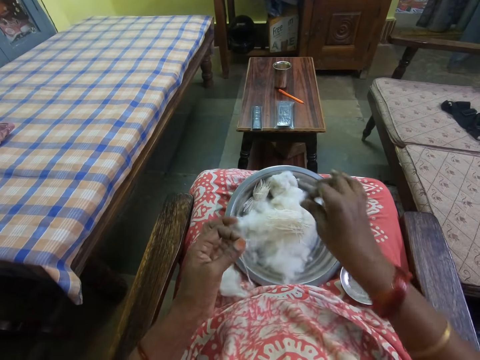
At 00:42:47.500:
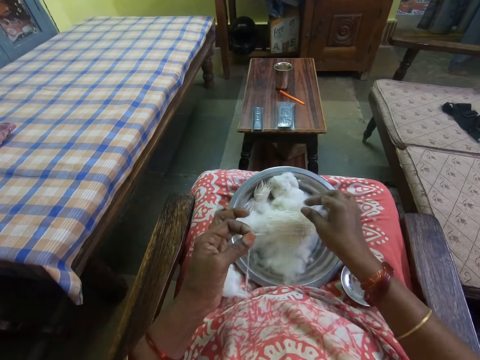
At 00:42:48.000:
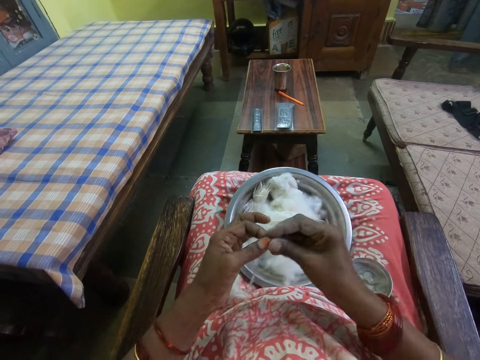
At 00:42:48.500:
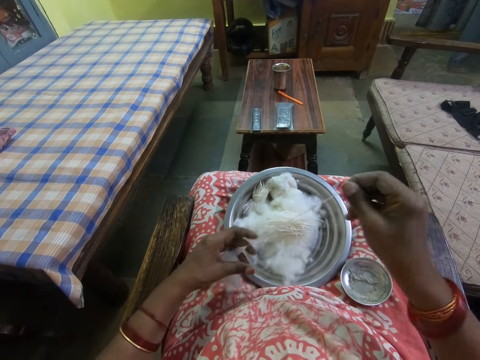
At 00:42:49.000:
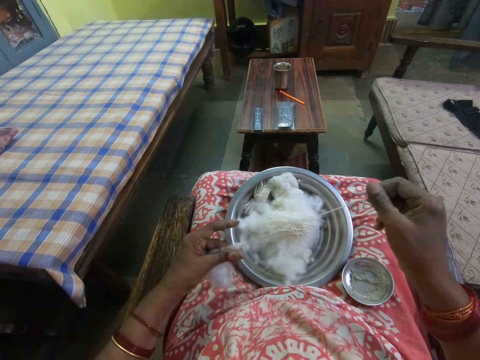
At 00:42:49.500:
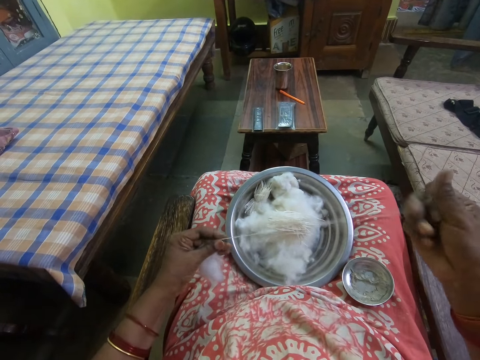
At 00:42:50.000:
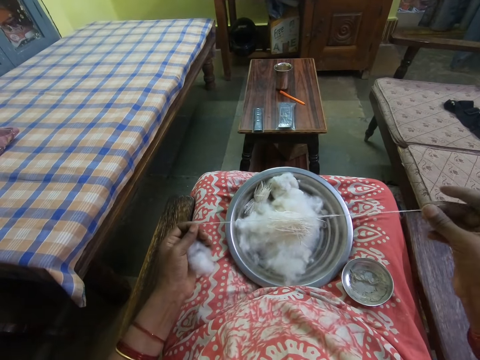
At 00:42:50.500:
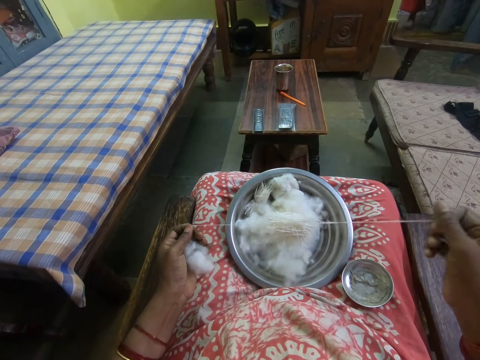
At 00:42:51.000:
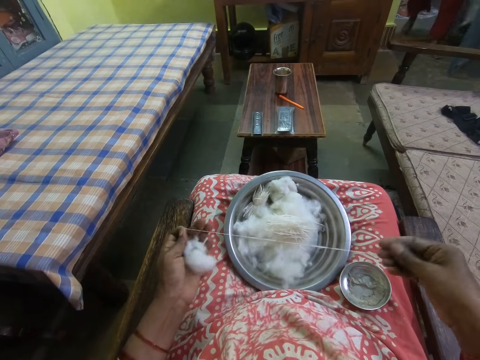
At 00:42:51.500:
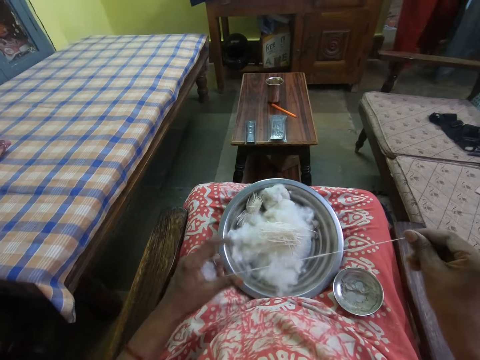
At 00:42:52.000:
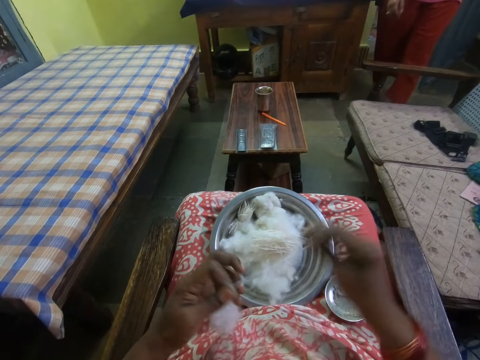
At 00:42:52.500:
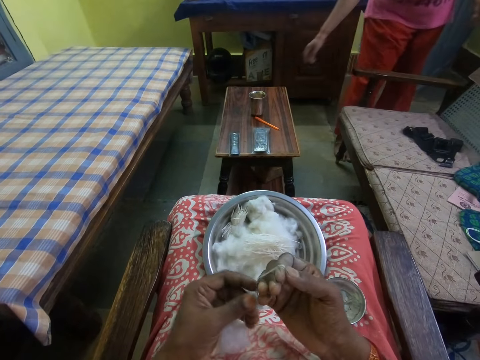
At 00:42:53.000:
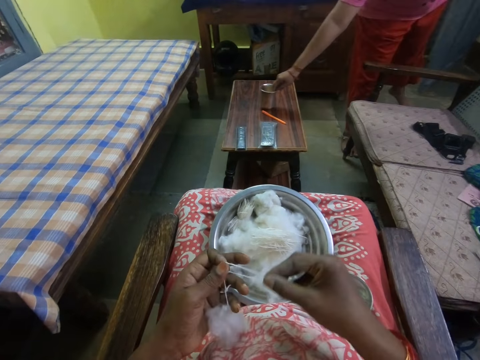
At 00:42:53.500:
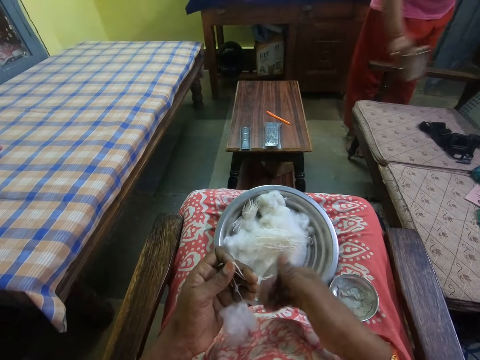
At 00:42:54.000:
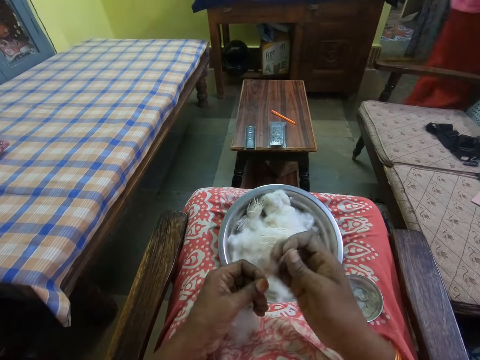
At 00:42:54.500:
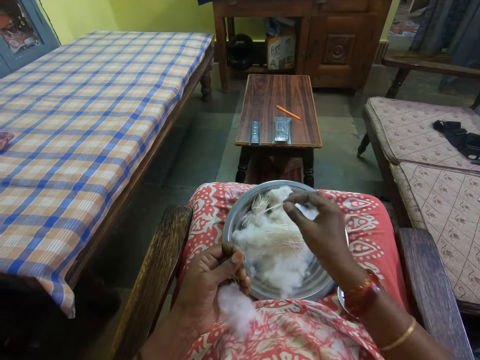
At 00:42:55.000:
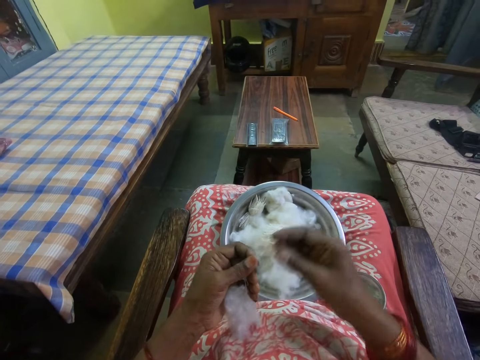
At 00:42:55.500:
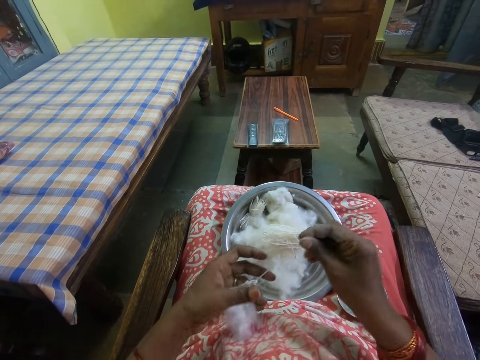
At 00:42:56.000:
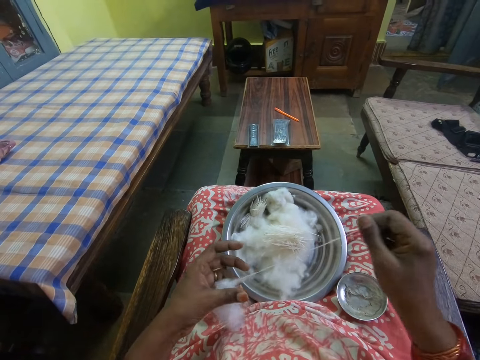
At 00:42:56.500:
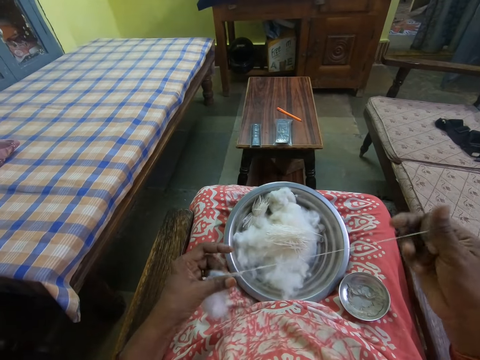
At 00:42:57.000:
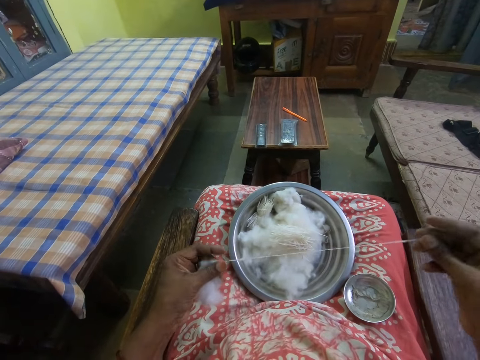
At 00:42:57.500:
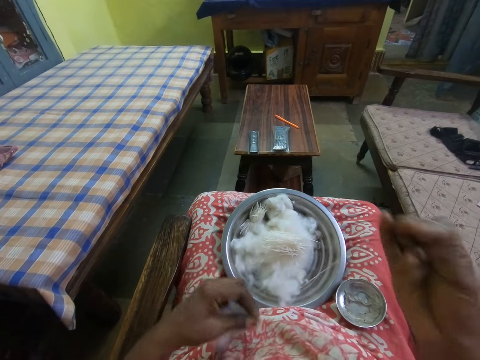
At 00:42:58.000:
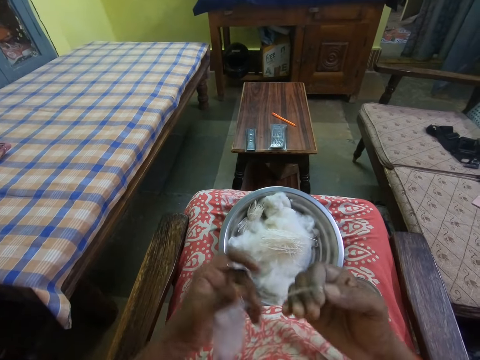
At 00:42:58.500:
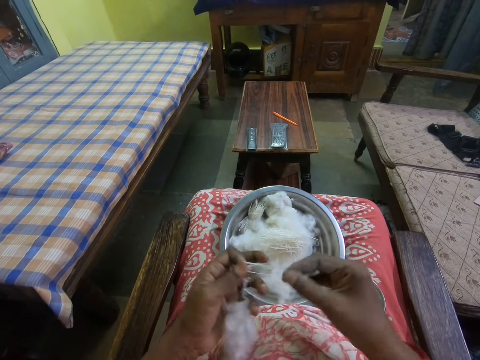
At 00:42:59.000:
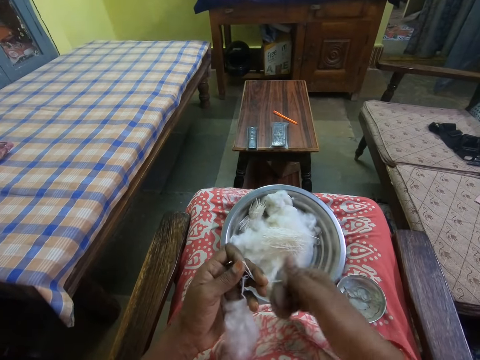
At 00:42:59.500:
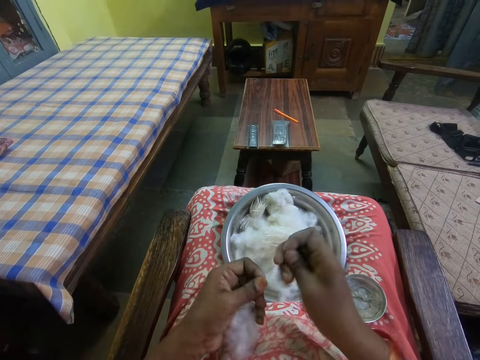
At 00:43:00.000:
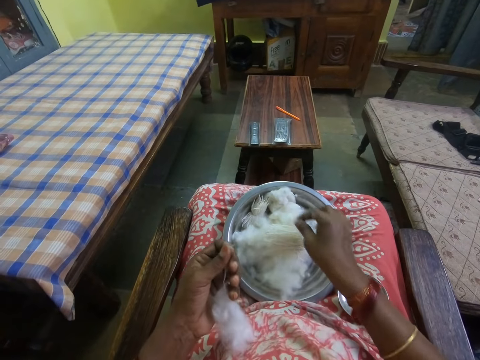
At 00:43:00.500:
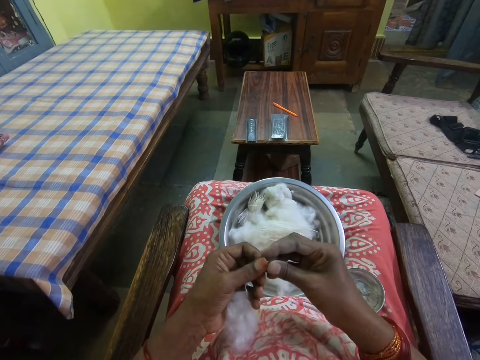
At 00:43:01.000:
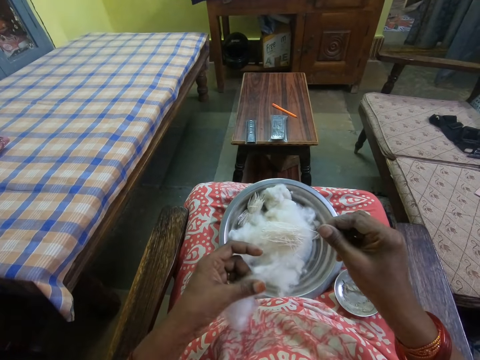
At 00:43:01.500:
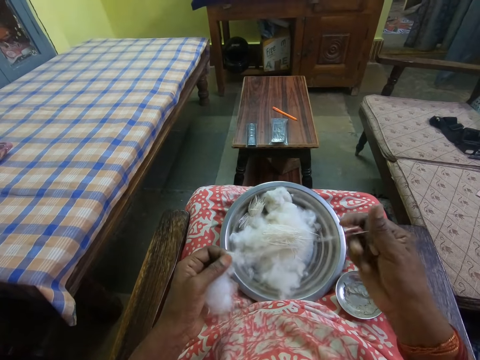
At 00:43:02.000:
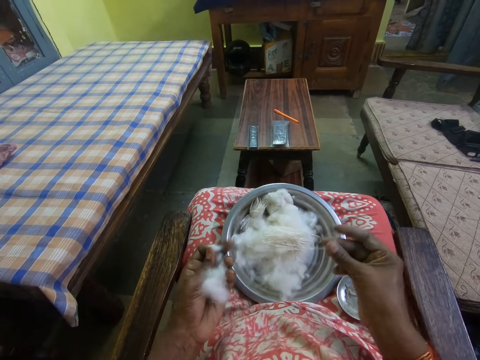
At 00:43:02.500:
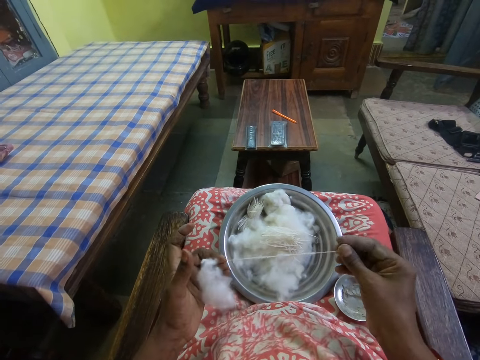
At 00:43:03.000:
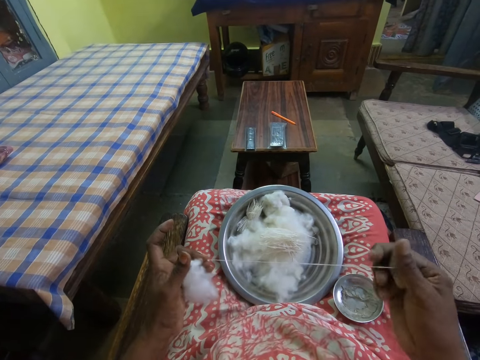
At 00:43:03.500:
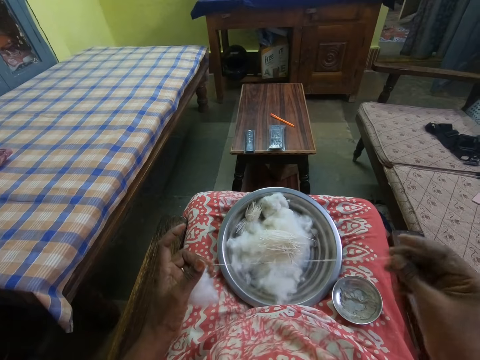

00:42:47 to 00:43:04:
The camera wearer cuts the thread or yarn from the cotton wool. They hold the yarn and put the yarn on the cooking pot. They hand spin the yarn from the cotton and hold the cotton. They pull the thread from the cotton wool. They hold the cotton and roll the yarn around the right hand. They fold the yarn and hold the cotton. They hold the cotton and twist the yarn. They cut the thread from the cotton wool and hold the cotton. They put the yarn on the cooking pot and hold the cotton. They hand spin the yarn from the cotton and hold the cotton. They pull the thread from the cotton wool. They roll the yarn around the right hand and hold the cotton. They fold the yarn and hold the cotton. They twist the yarn and hold the cotton. They cut the thread from the cotton wool and hold the cotton. They hold the cotton and put the yarn on the cooking pot. They hand spin the yarn from the cotton and hold the cotton. They pull the thread from the cotton wool.

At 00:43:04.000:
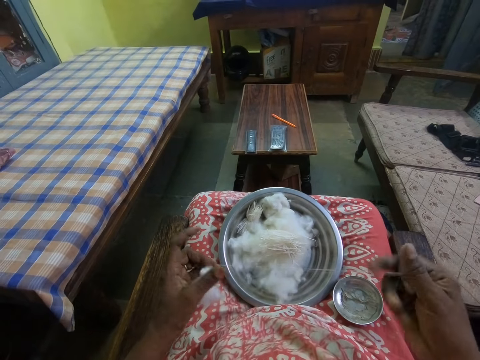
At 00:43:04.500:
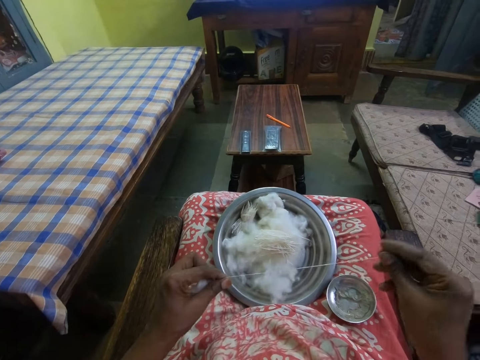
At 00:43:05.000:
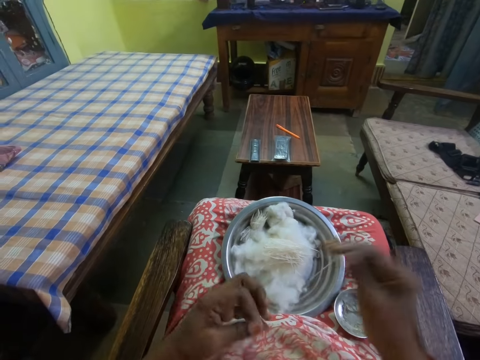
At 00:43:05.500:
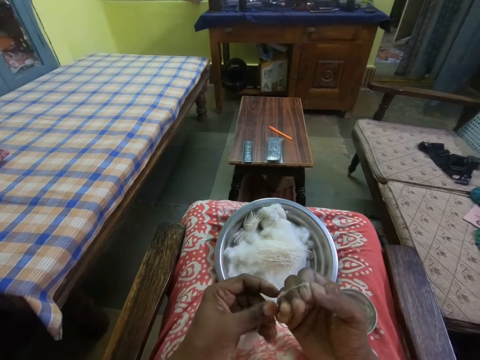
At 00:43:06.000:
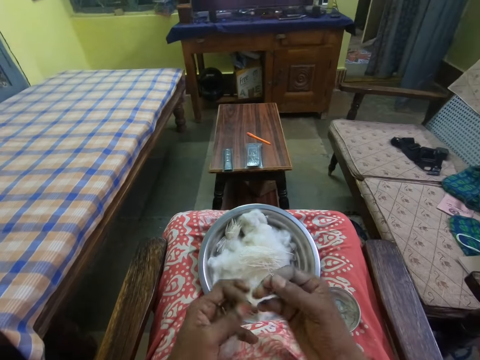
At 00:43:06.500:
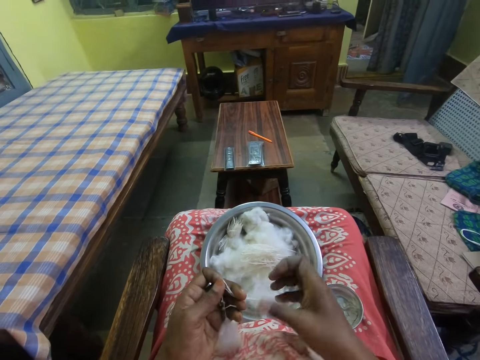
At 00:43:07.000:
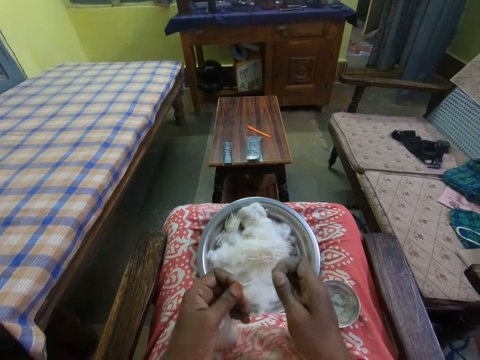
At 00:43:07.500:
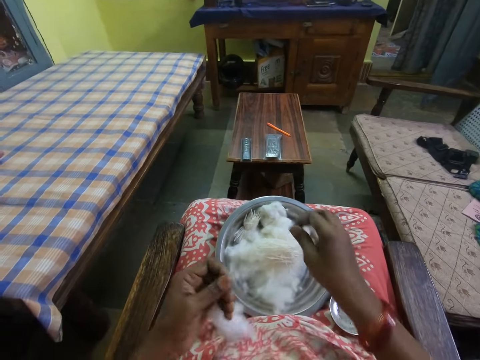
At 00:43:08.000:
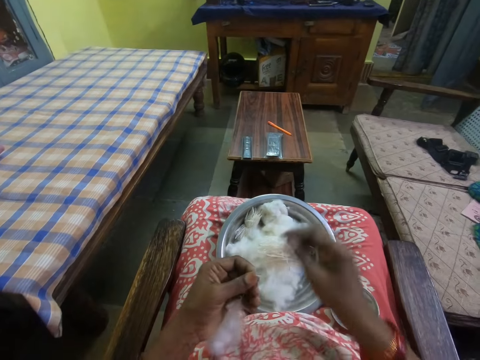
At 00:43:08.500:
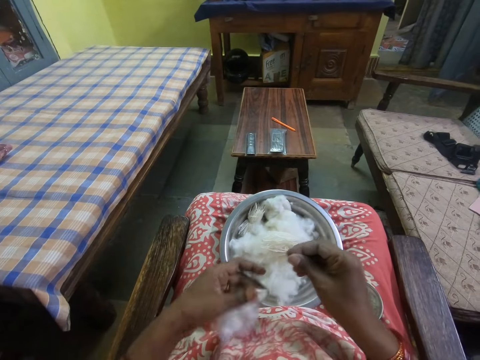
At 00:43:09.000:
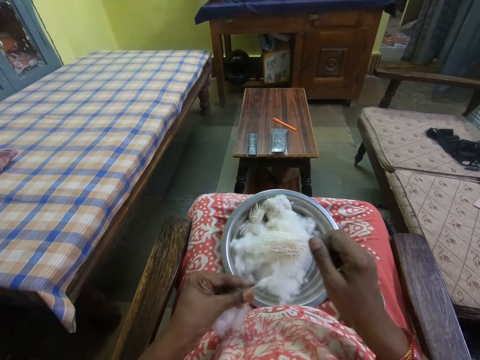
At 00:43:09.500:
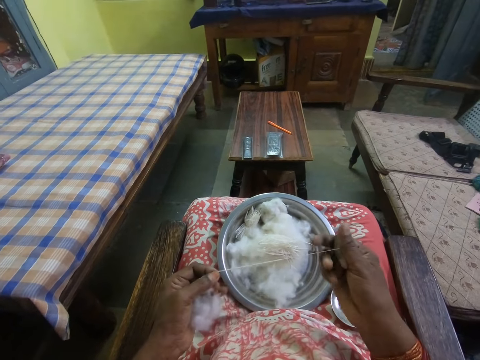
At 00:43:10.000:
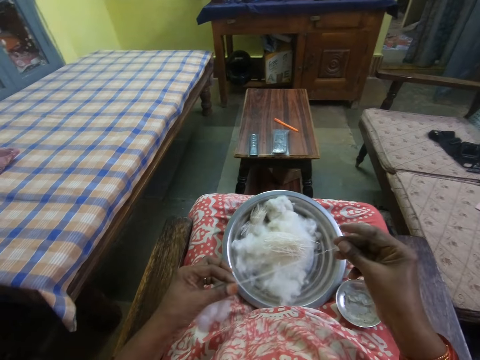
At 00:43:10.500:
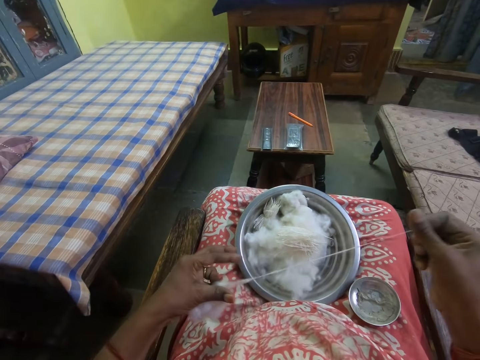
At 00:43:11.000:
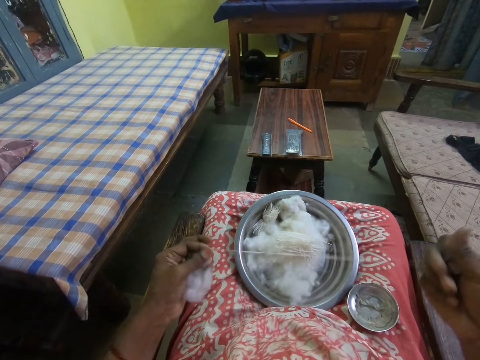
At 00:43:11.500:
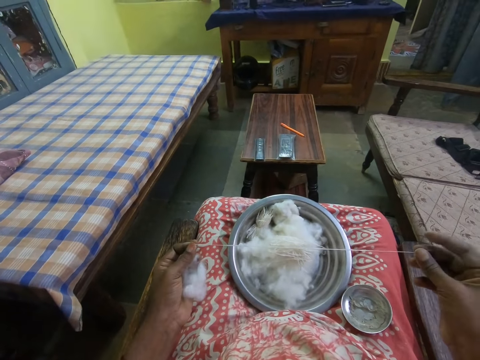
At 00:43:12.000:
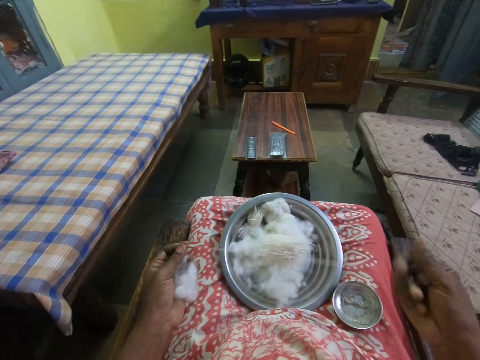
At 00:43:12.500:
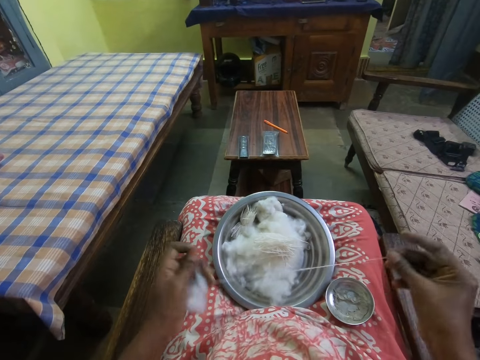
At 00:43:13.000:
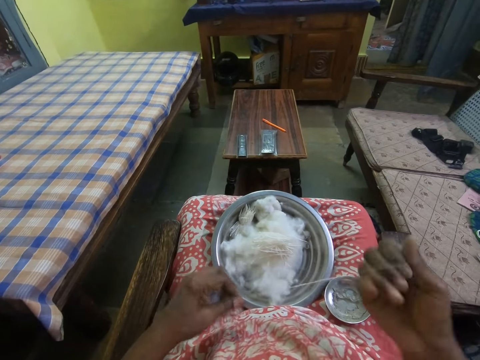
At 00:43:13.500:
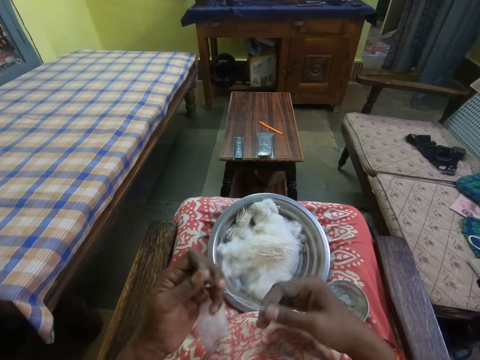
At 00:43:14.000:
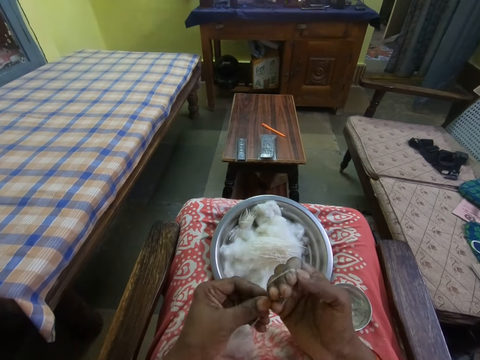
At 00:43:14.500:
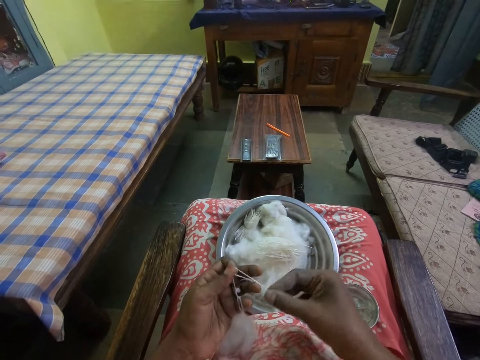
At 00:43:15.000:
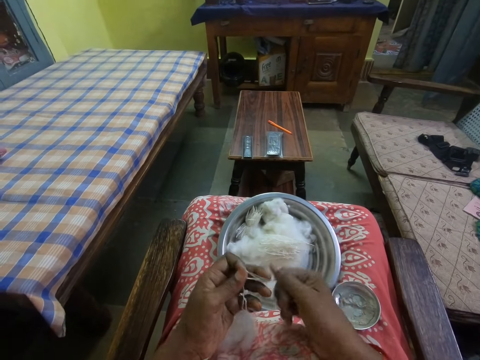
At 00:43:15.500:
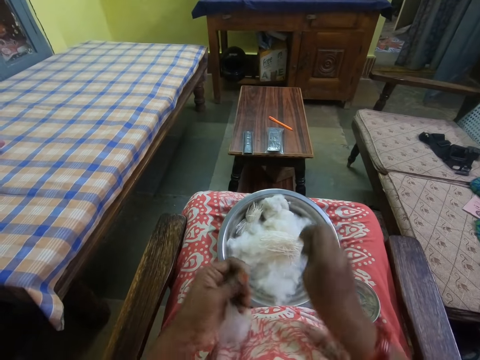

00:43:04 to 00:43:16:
The camera wearer holds the cotton and rolls the yarn around the right hand. They fold the yarn. They twist the yarn. They cut the thread or yarn from the cotton wool. They put the yarn on the cooking pot and hold the cotton. They hand spin the yarn from the cotton and hold the cotton. They pull the thread from the cotton wool. They roll the yarn around the right hand and hold the cotton. They fold the yarn. They twist the yarn. They cut the yarn.
